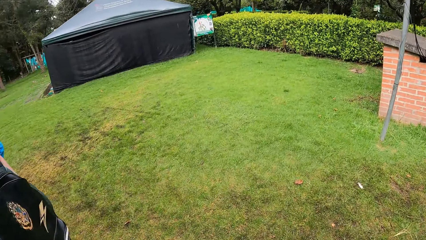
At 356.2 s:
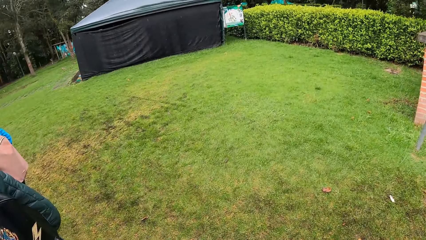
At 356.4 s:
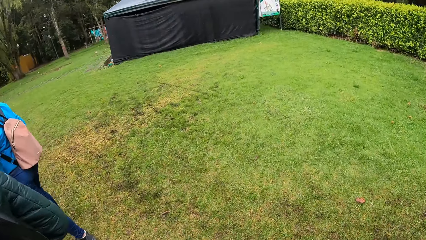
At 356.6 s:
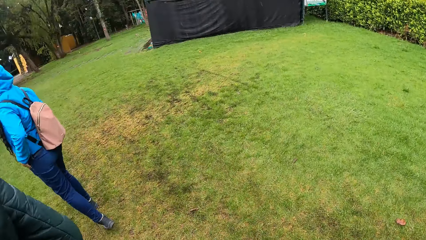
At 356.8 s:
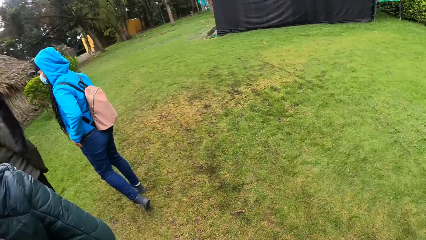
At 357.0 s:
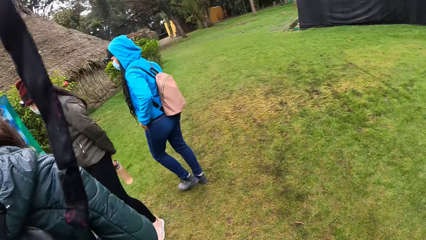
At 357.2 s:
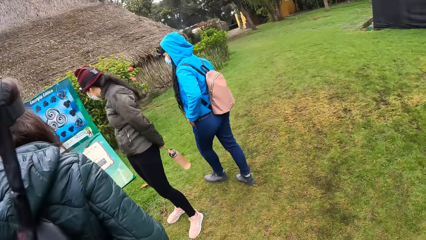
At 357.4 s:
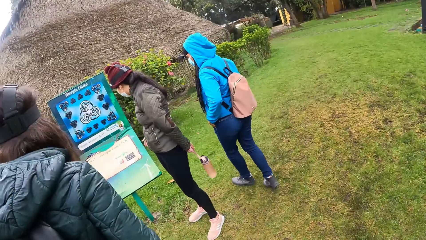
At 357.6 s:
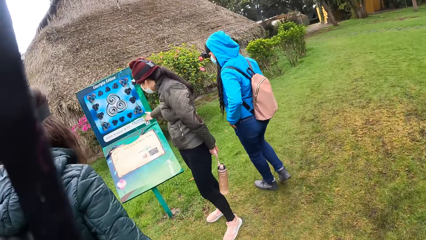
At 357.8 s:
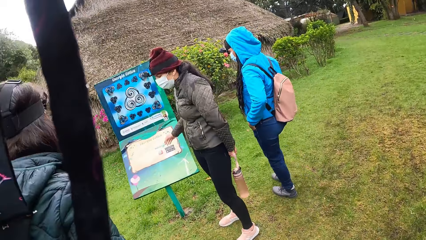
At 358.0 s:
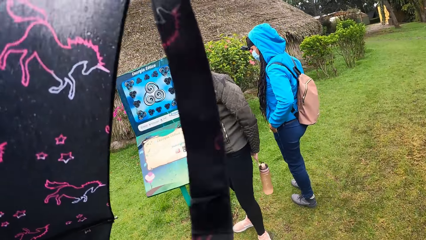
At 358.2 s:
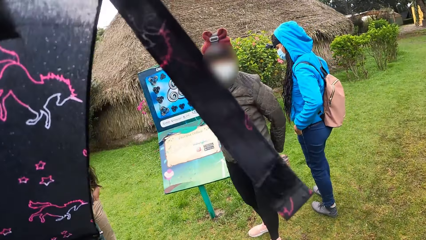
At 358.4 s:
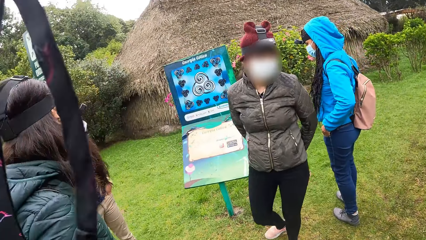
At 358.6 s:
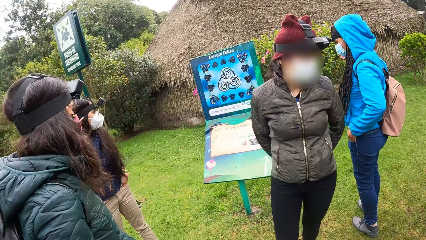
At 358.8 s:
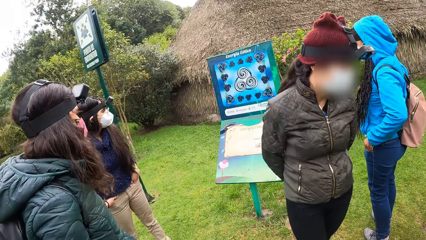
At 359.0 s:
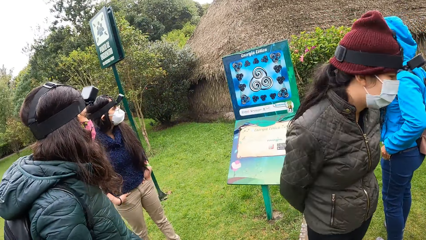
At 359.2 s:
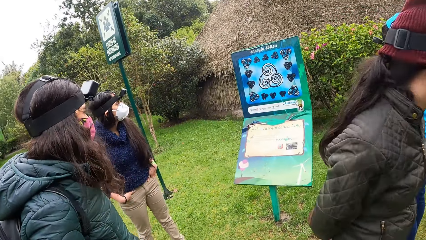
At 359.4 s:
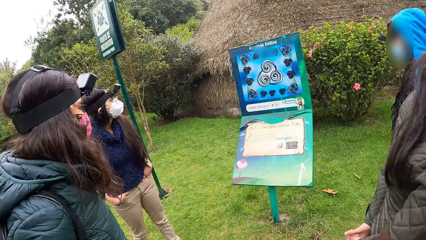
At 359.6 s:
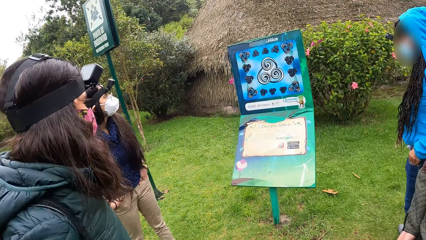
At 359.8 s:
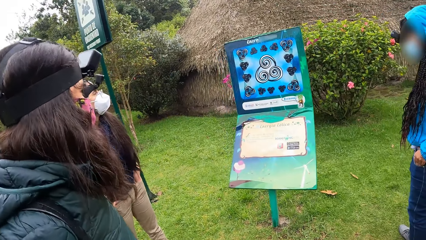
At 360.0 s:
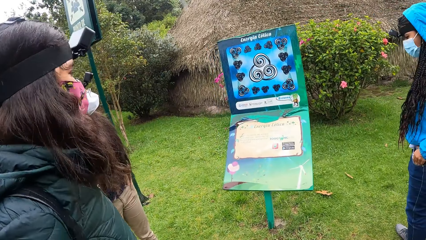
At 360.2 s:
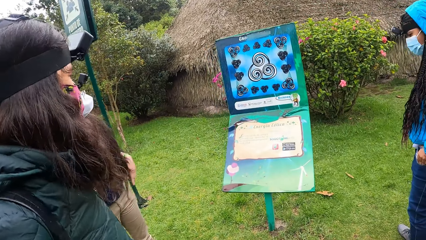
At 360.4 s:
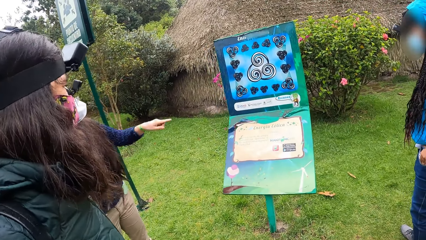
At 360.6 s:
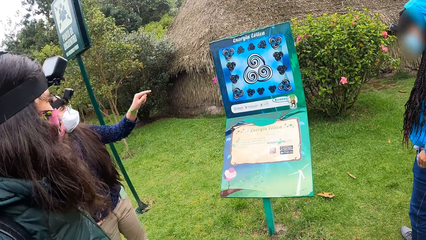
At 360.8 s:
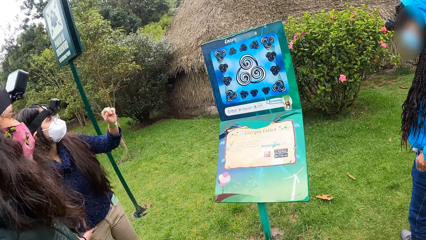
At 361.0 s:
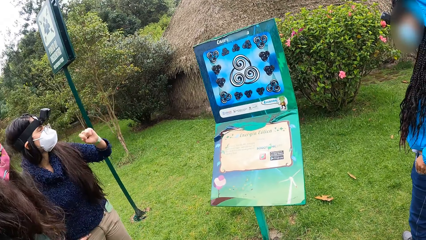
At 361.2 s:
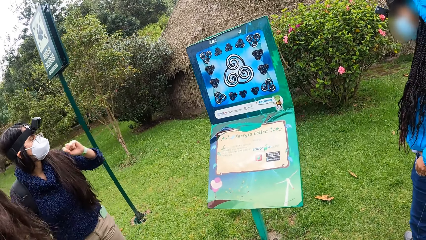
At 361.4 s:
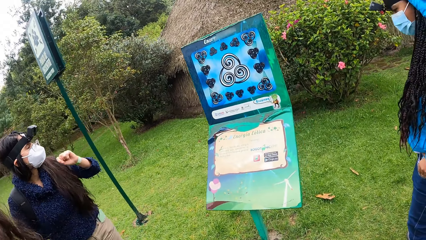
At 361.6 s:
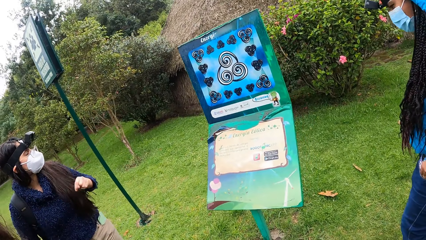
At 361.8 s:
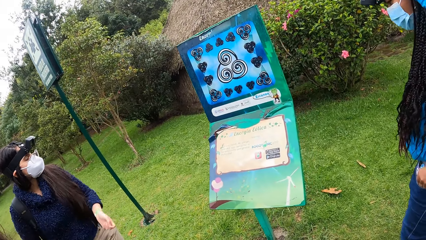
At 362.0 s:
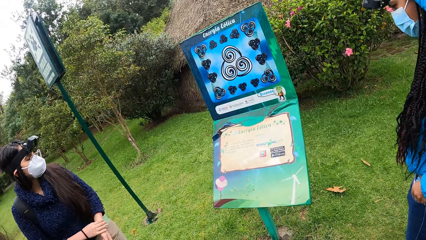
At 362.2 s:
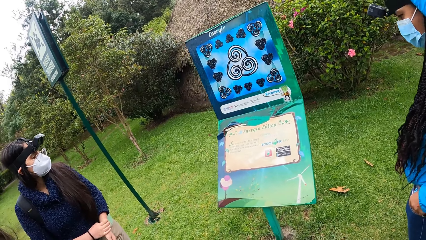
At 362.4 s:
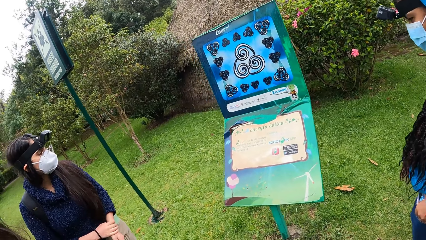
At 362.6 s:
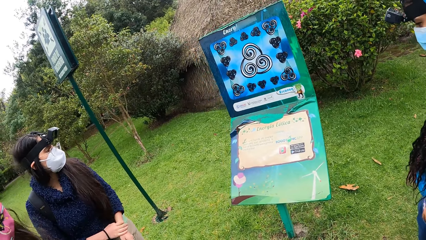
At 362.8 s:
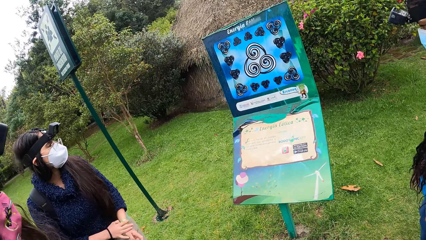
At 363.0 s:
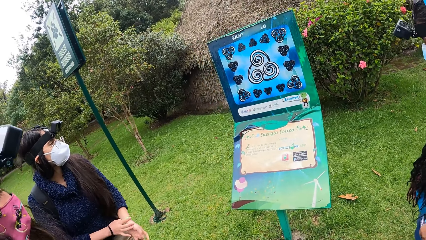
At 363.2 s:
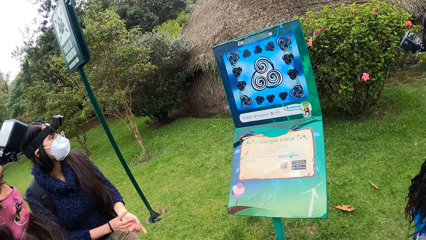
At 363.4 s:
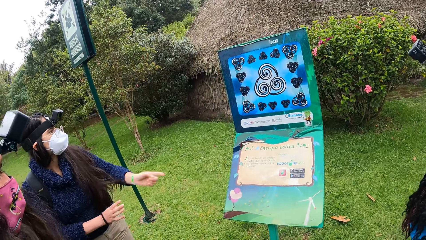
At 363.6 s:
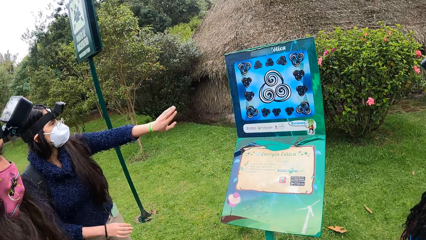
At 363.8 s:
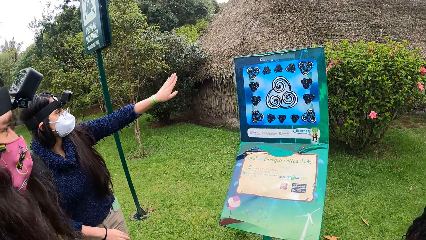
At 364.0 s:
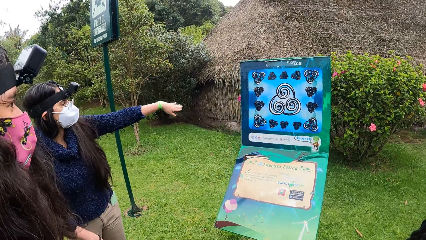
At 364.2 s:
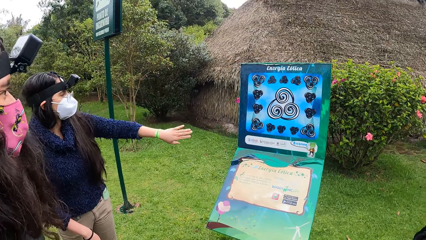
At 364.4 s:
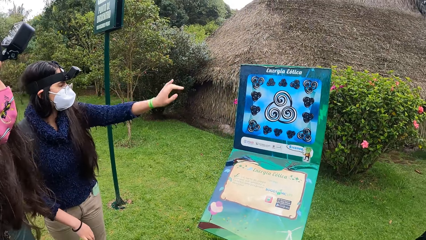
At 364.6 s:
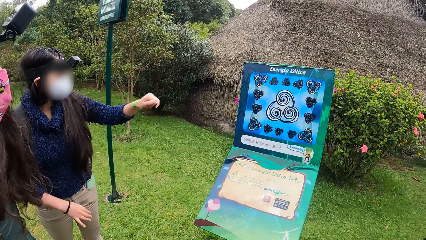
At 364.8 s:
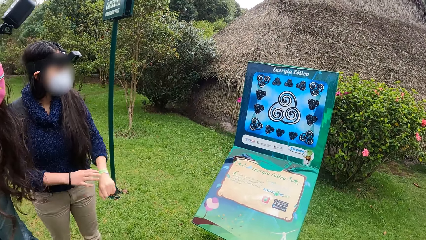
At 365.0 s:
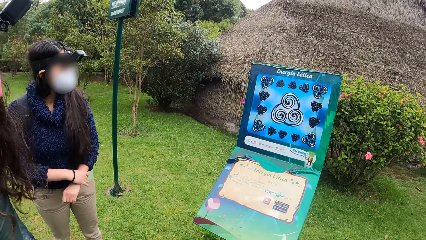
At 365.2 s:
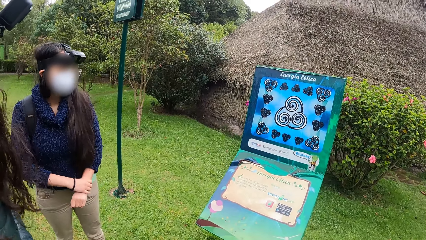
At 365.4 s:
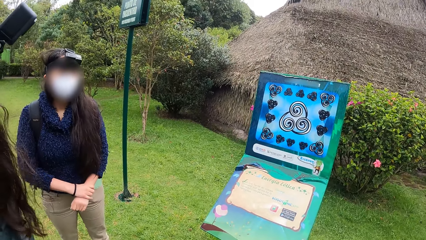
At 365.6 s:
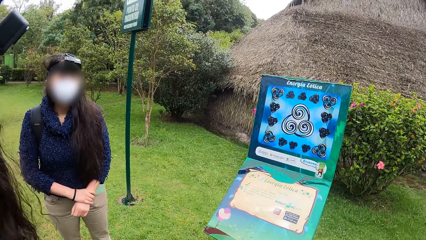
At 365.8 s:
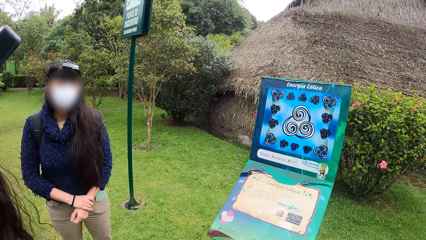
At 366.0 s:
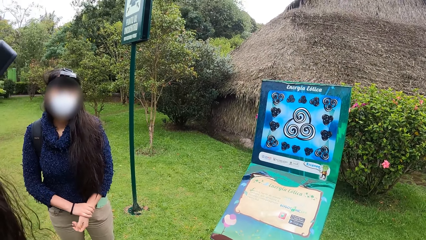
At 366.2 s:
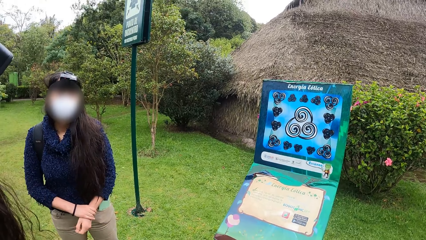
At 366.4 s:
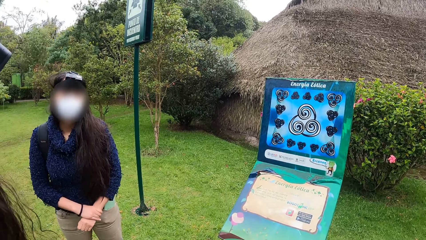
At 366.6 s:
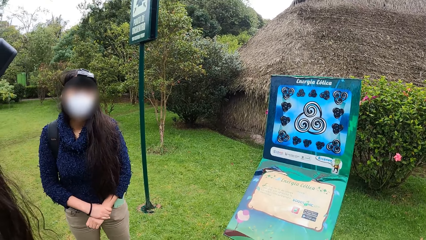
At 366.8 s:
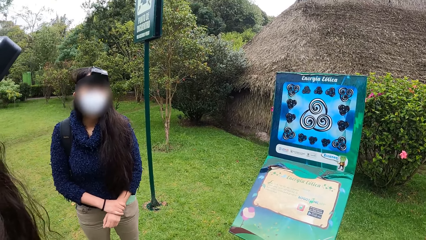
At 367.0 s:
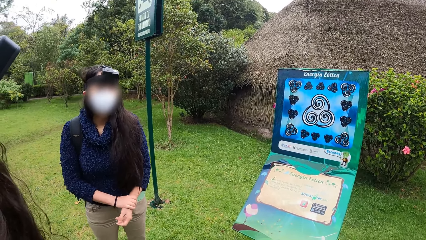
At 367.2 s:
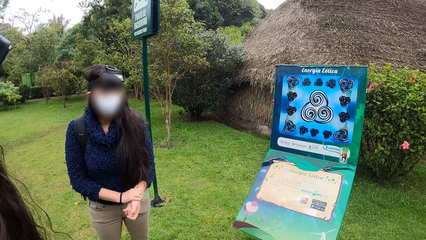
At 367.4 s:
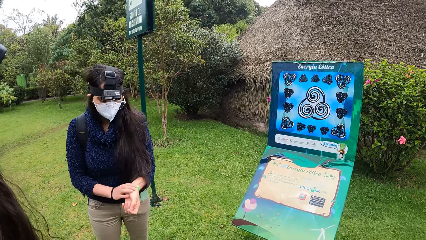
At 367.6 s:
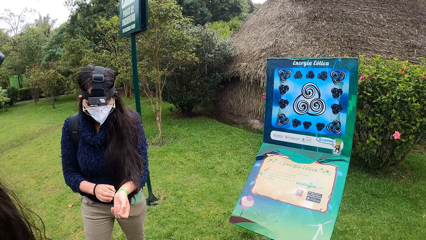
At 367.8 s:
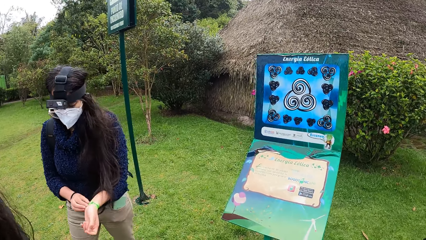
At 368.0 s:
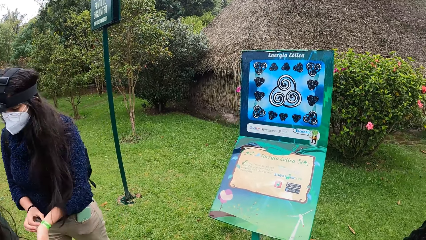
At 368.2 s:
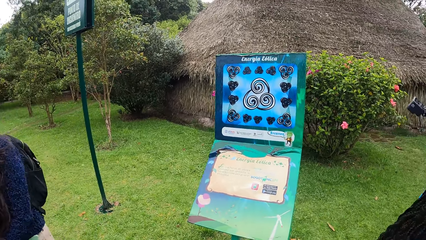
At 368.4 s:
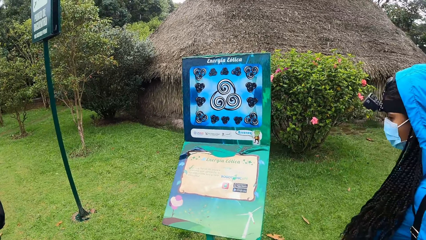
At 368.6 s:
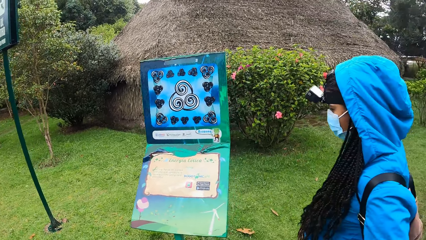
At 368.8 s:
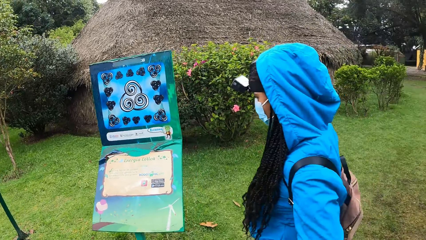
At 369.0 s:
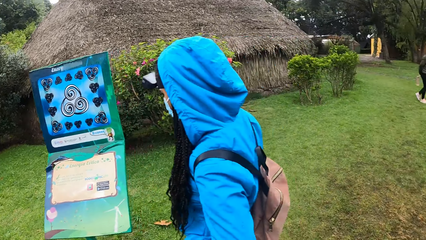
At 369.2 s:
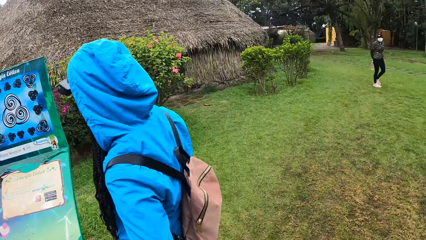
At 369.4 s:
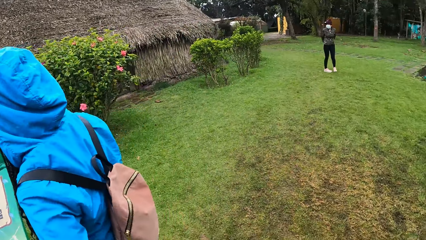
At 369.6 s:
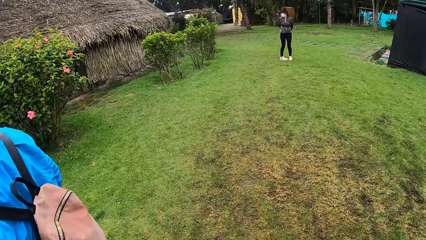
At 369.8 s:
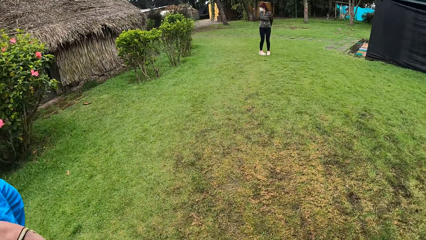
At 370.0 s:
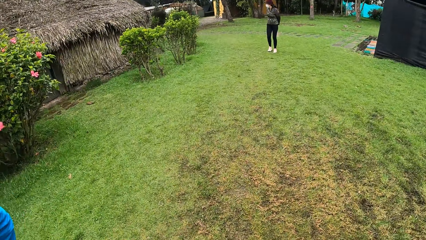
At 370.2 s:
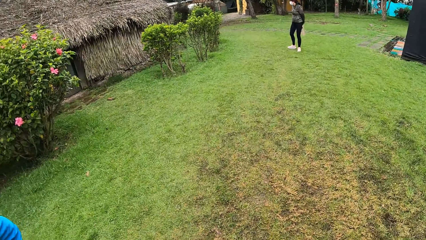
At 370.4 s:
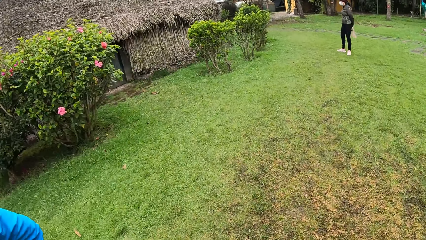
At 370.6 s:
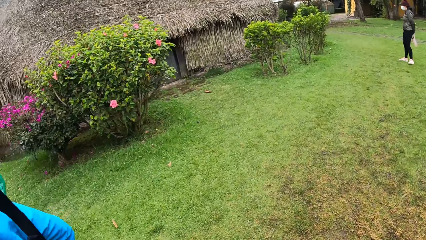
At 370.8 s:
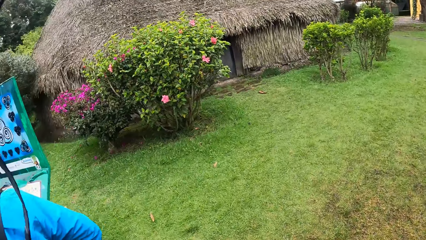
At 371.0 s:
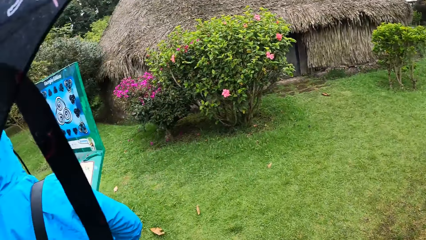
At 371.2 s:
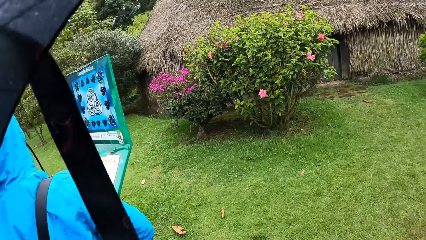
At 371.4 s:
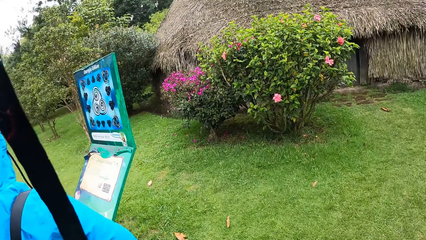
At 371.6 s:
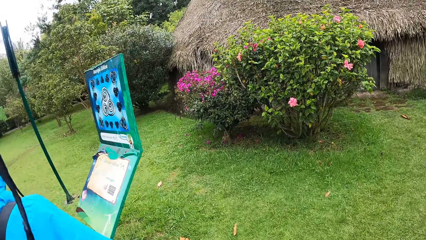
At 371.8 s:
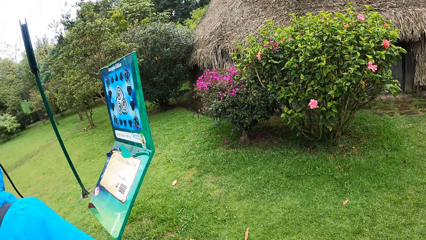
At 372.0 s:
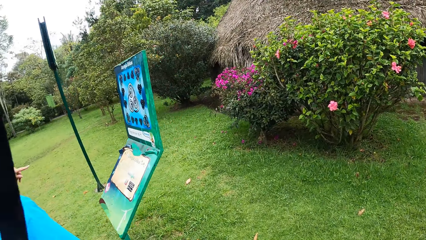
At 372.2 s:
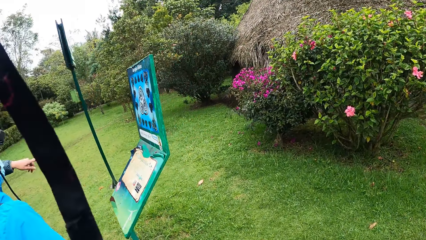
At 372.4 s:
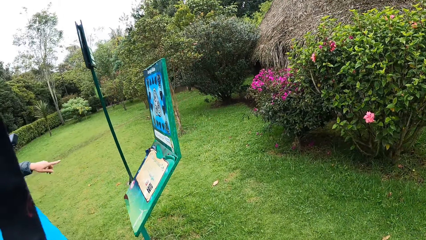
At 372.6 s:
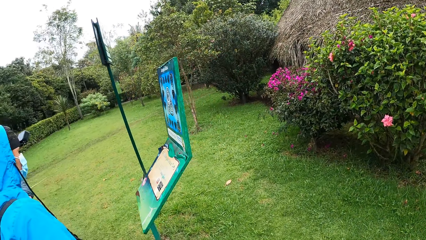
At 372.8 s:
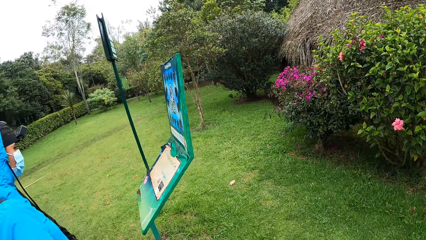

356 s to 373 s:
The camera wearer looks around. A woman interacts with another woman, a third woman, a fourth woman and the camera wearer.
